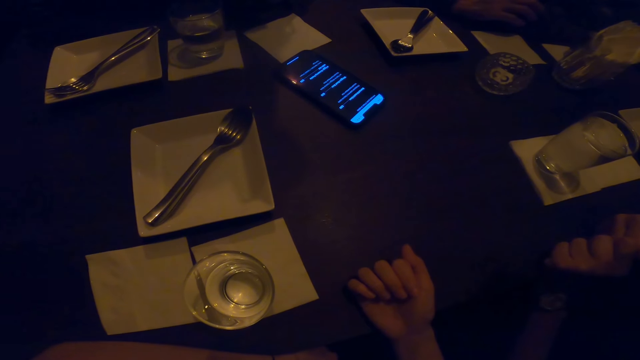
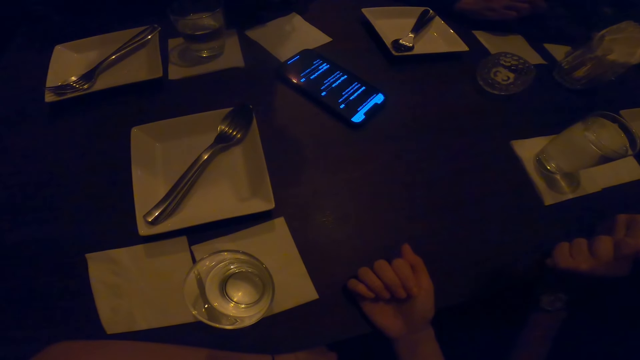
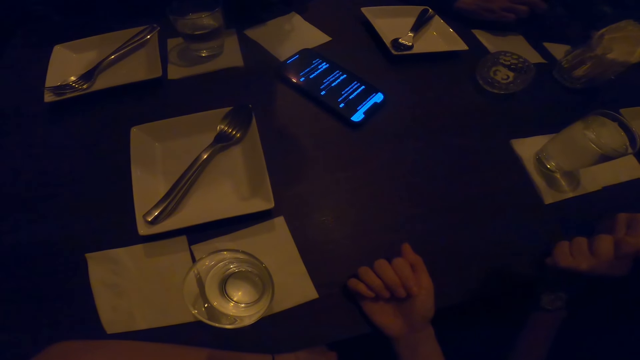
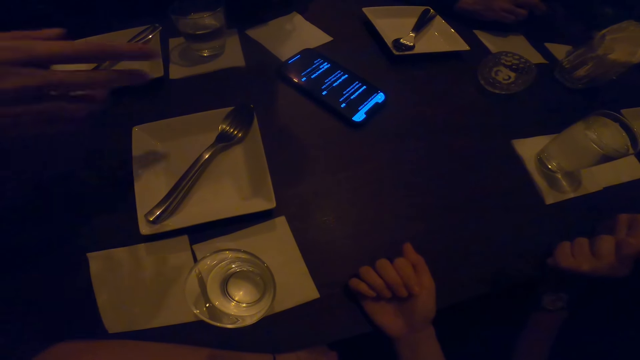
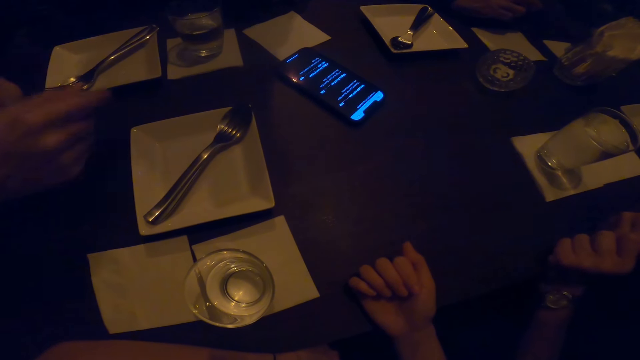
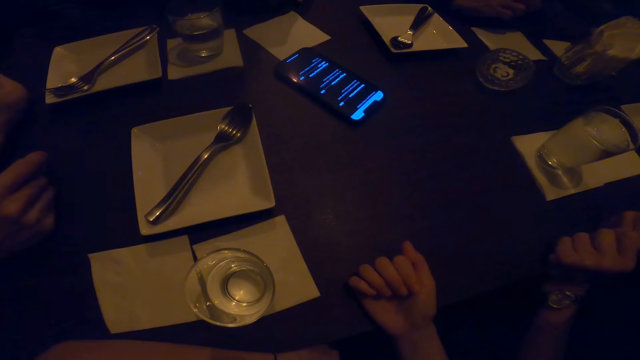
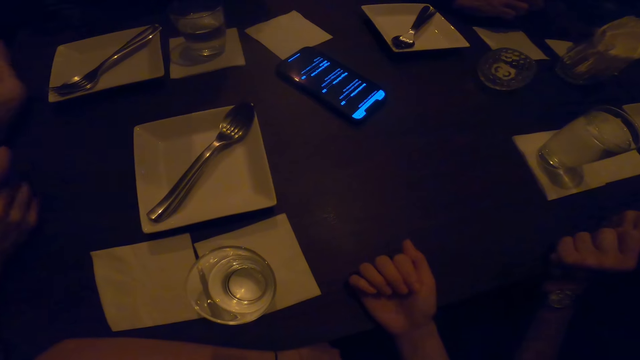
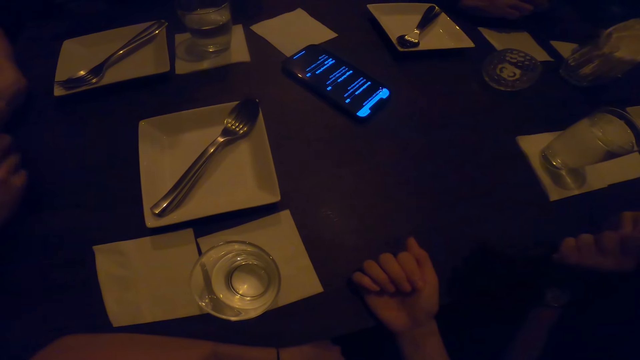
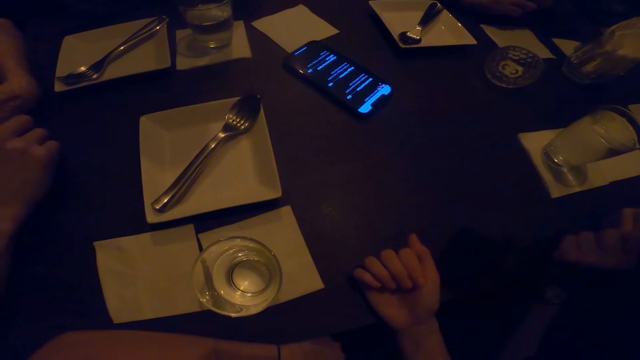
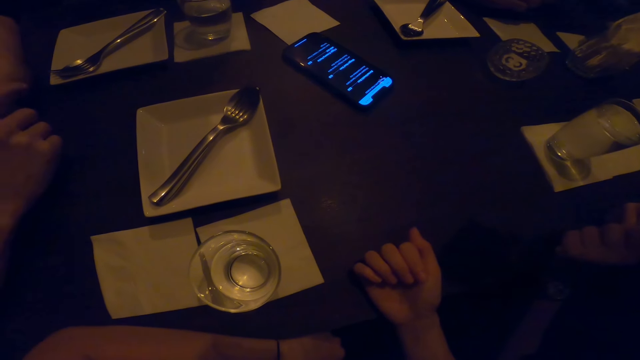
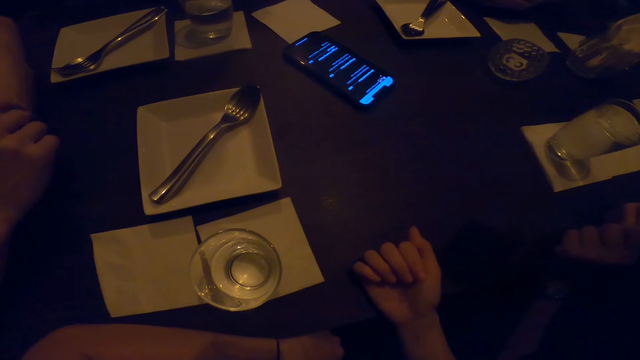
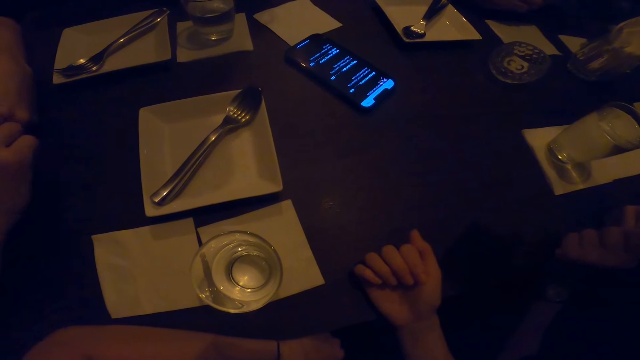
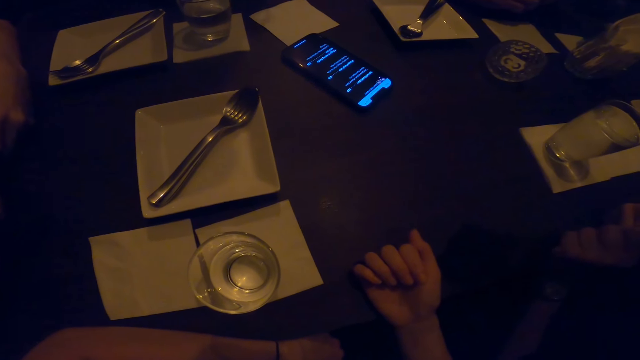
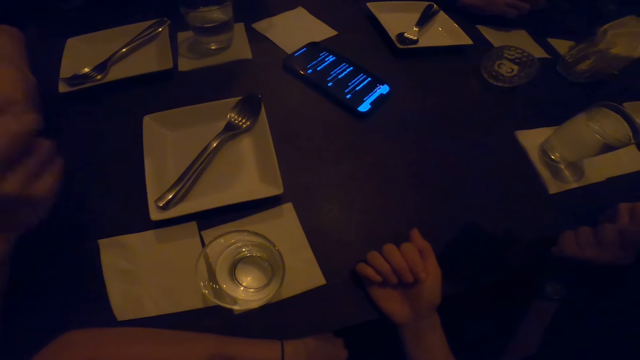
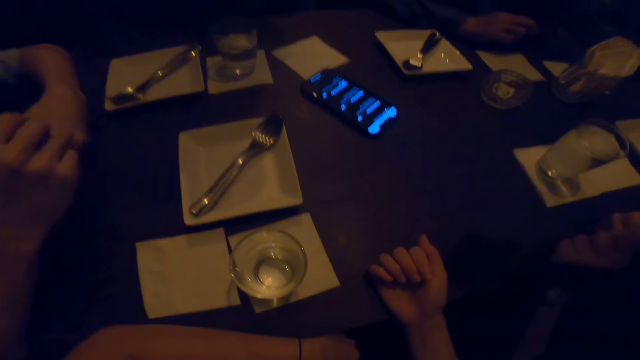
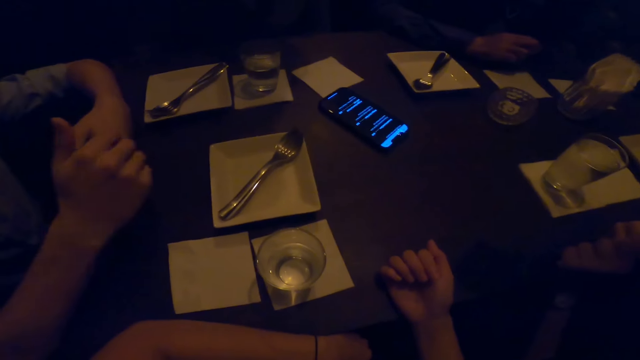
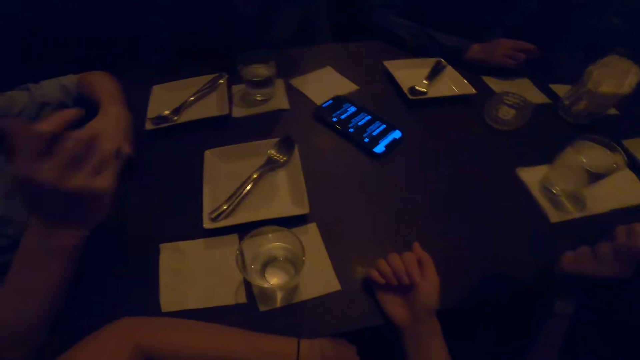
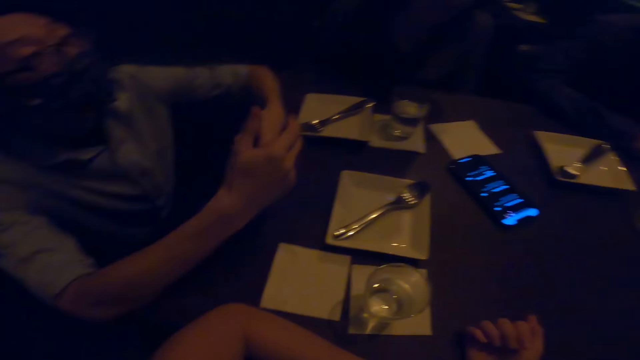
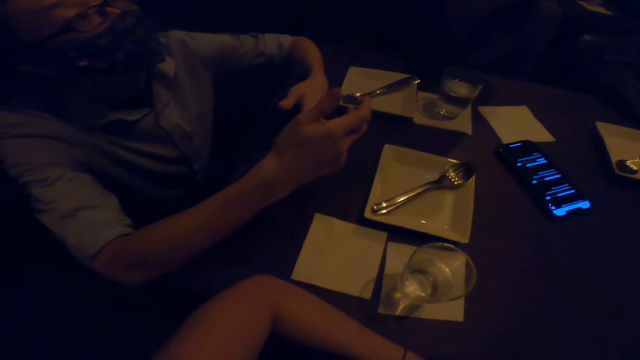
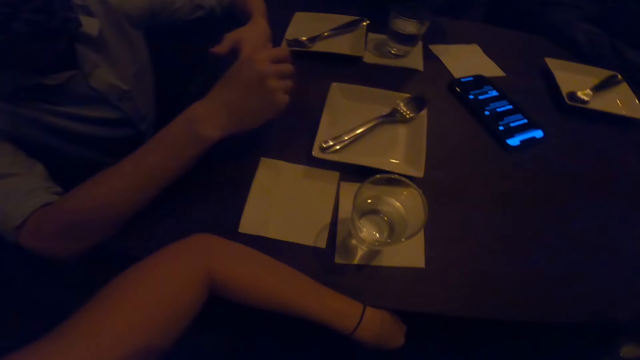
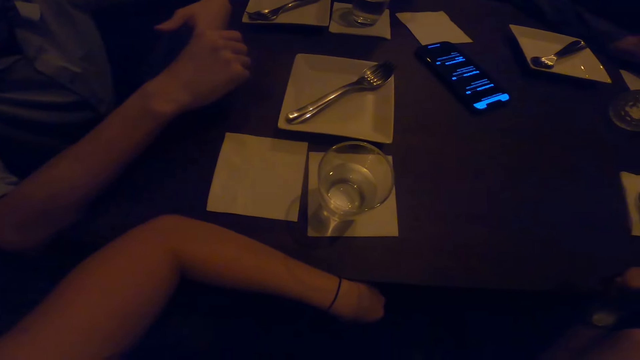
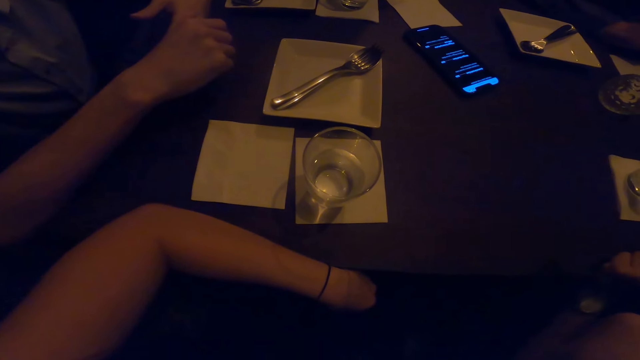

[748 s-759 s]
A man talks to another man.

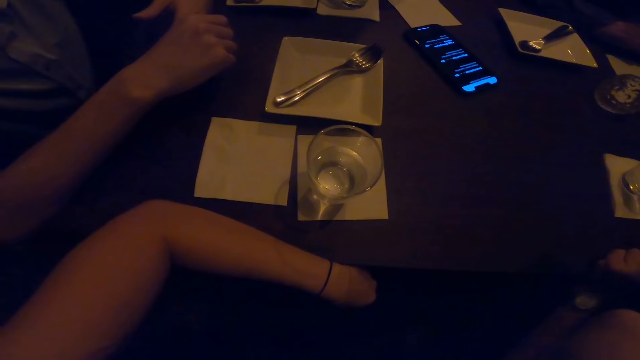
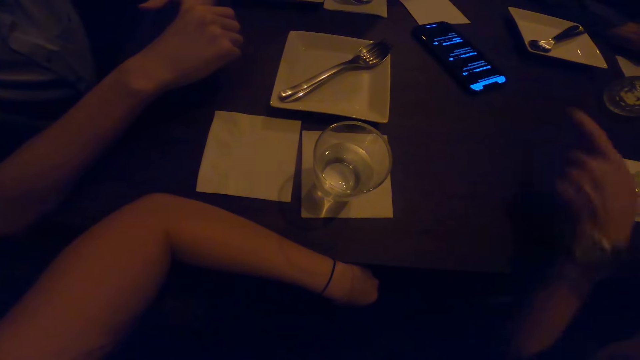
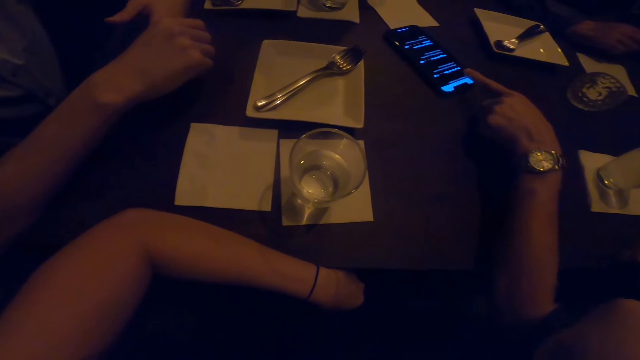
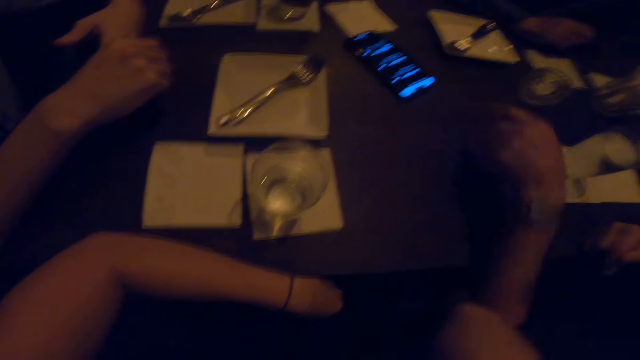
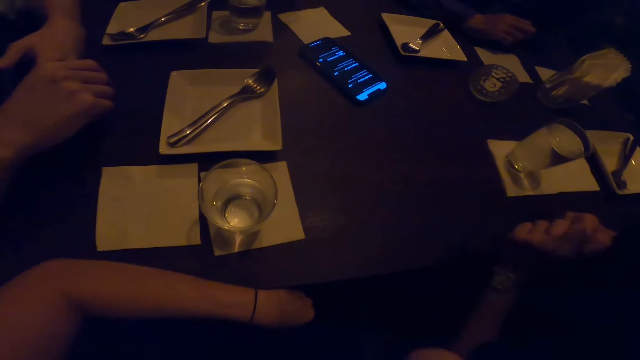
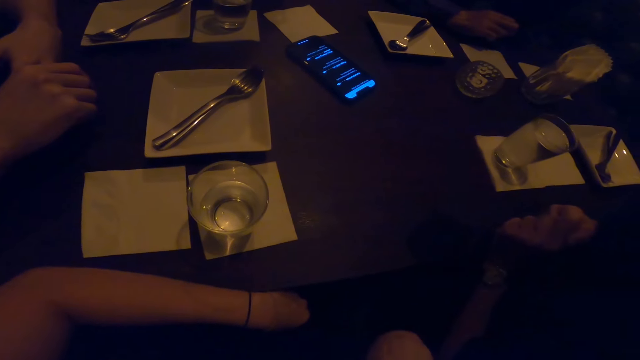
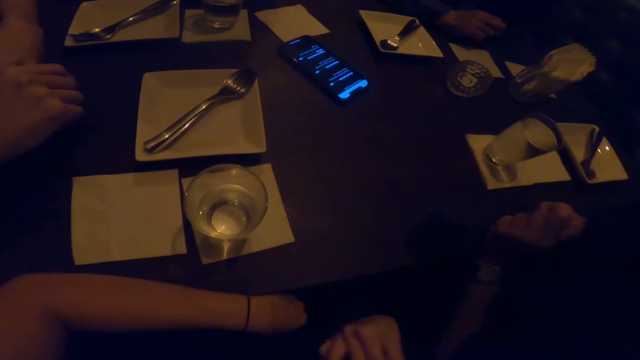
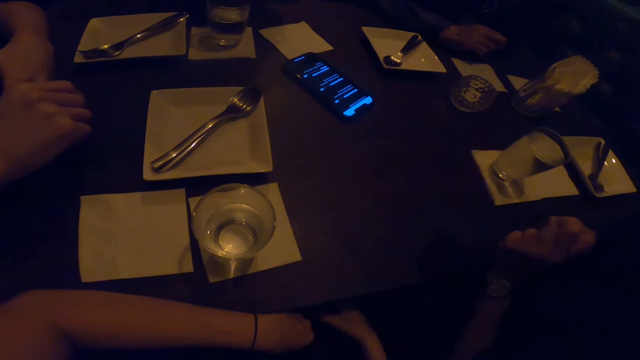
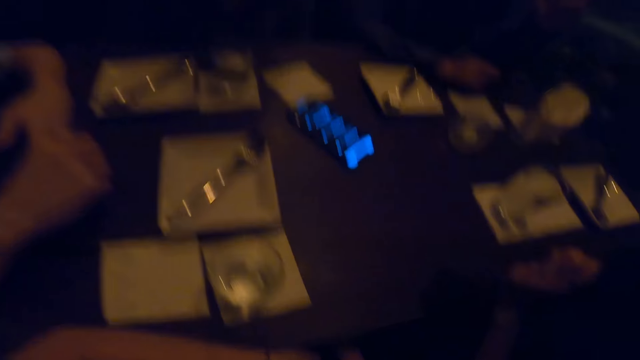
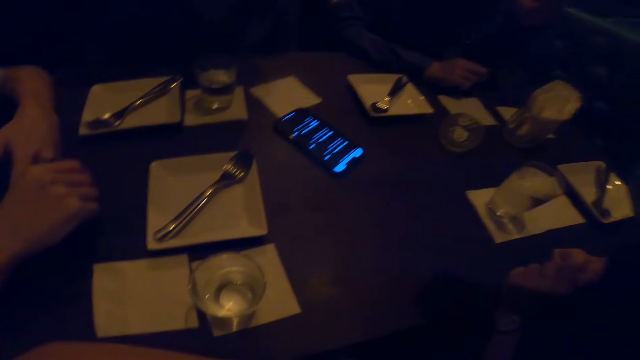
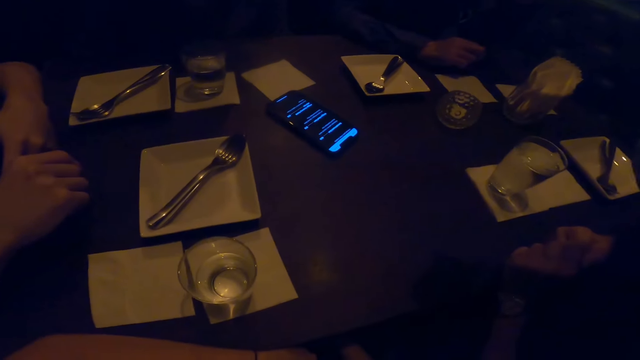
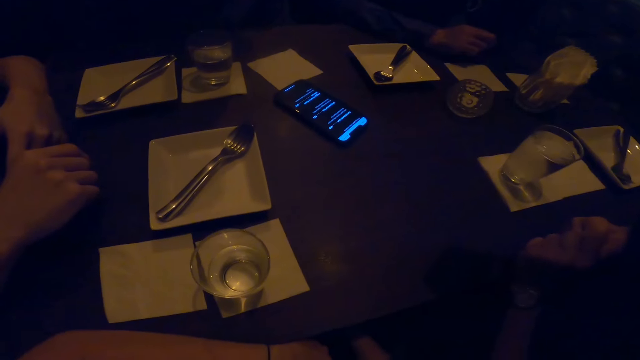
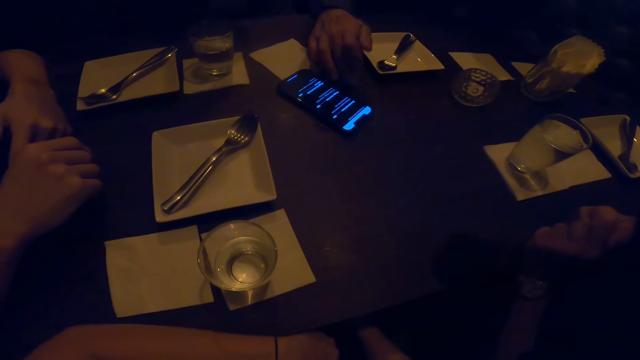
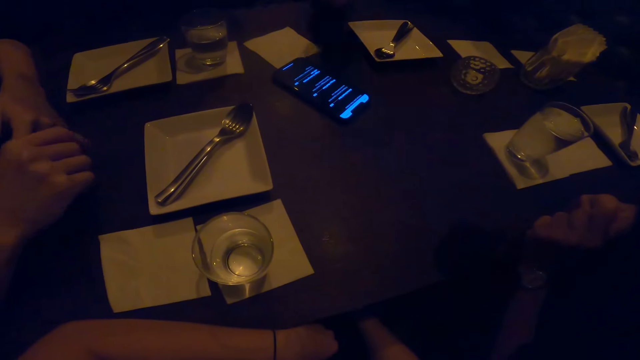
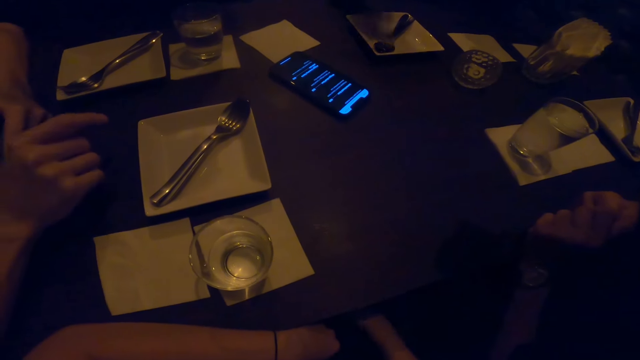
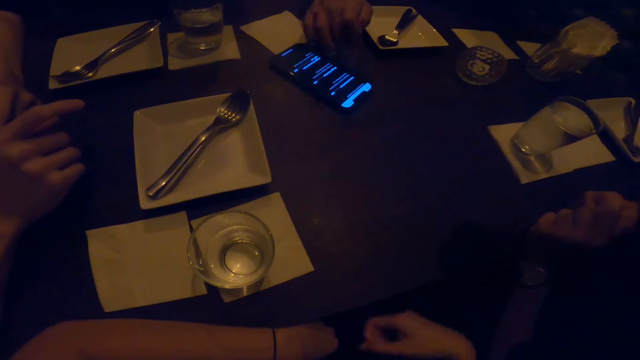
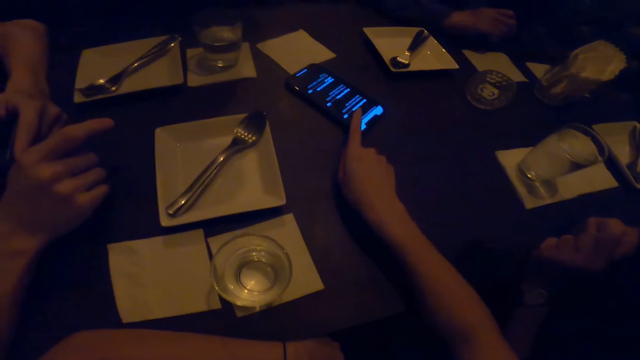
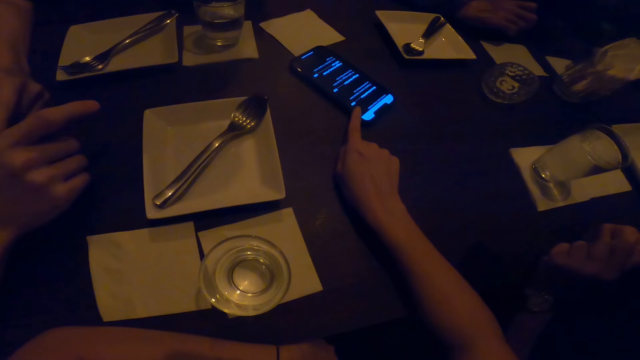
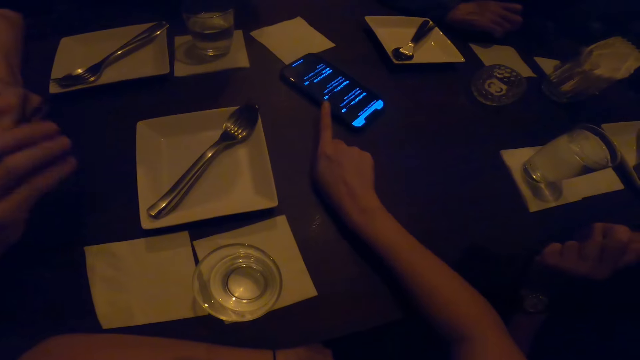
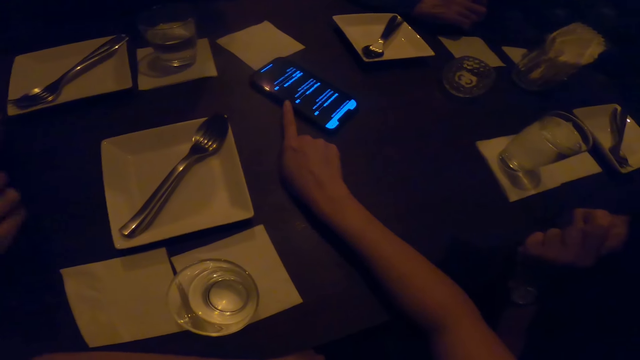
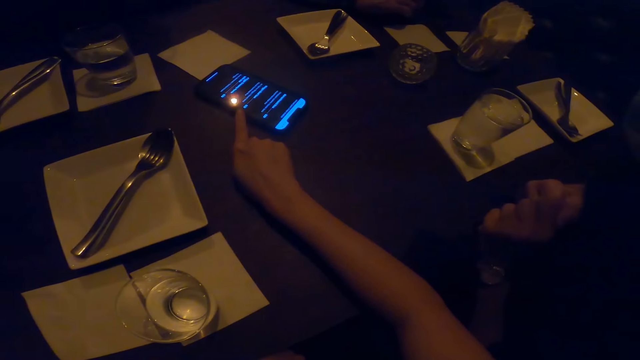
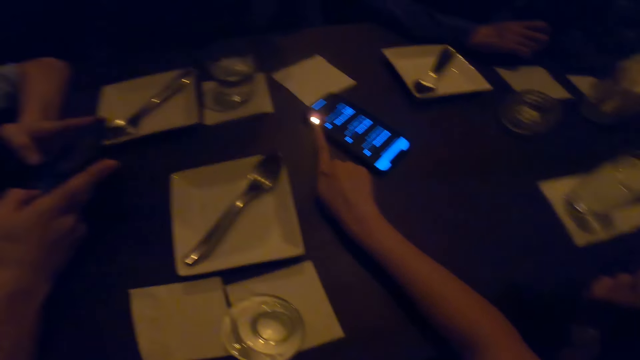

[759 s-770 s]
A man scrolls the phone. The camera wearer looks at the phone. Another man scrolls the phone. The camera wearer uses the phone. The first man scrolls the phone.
